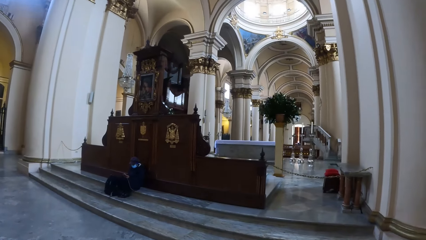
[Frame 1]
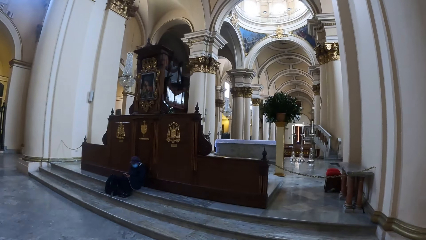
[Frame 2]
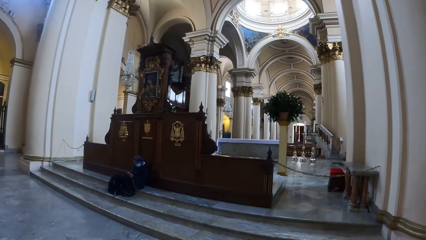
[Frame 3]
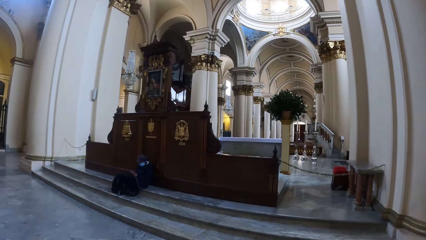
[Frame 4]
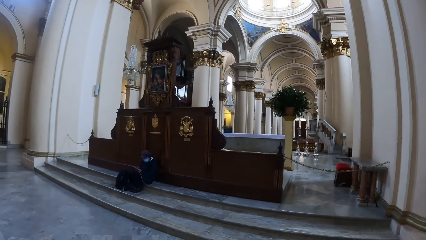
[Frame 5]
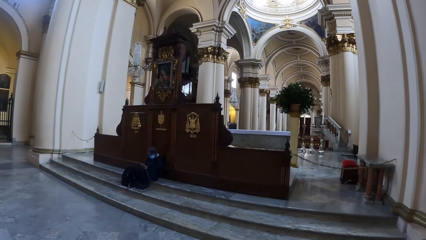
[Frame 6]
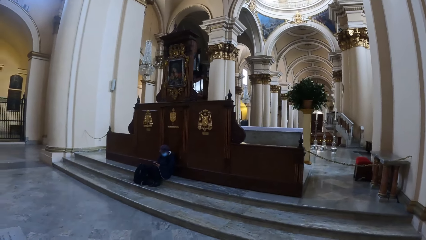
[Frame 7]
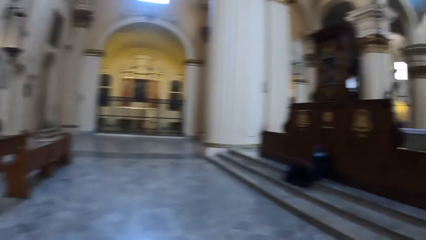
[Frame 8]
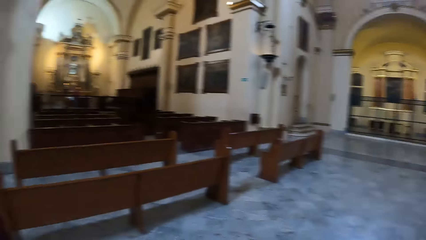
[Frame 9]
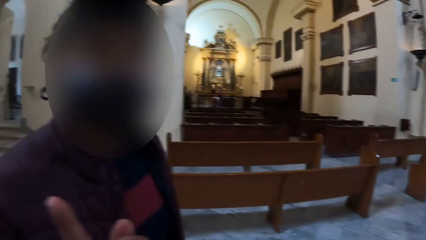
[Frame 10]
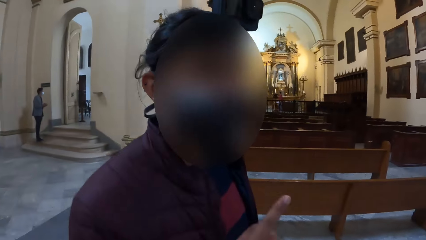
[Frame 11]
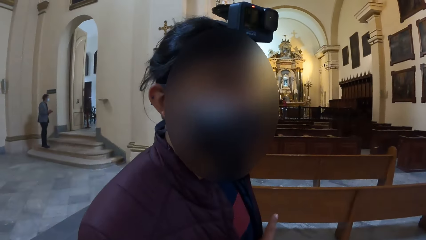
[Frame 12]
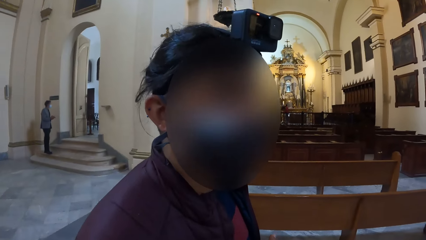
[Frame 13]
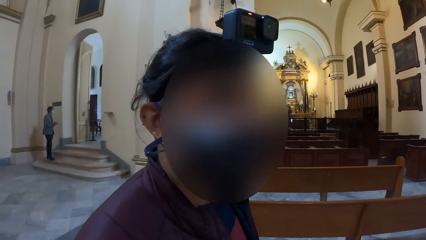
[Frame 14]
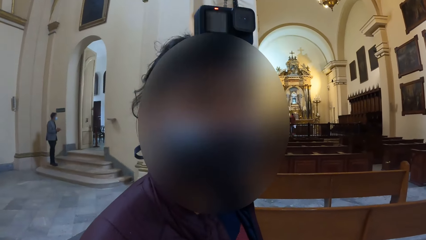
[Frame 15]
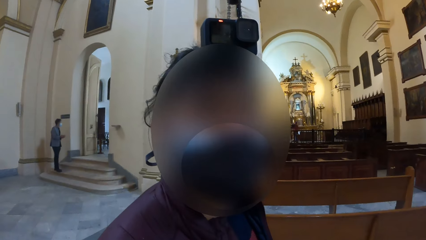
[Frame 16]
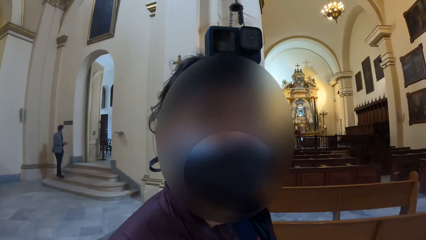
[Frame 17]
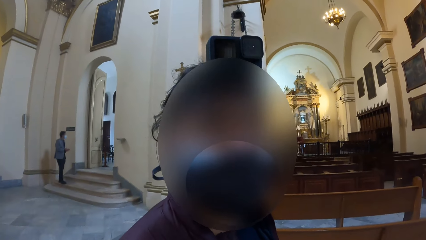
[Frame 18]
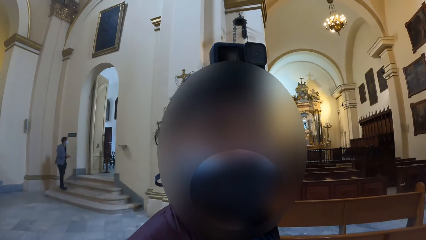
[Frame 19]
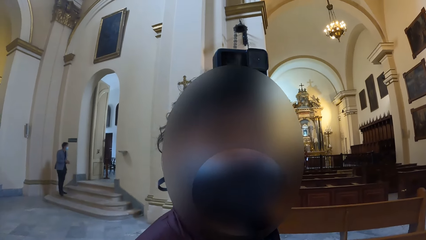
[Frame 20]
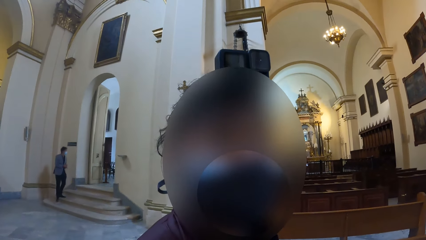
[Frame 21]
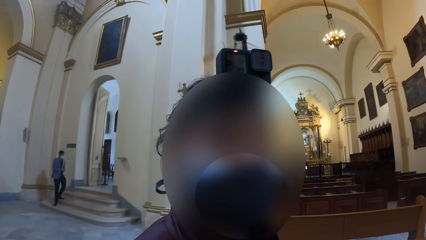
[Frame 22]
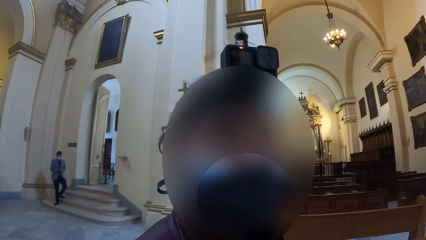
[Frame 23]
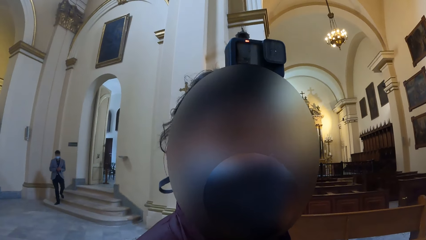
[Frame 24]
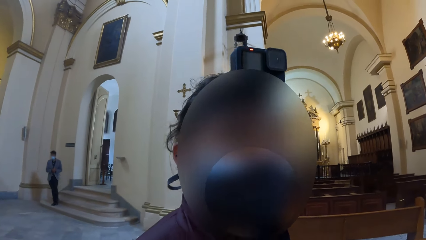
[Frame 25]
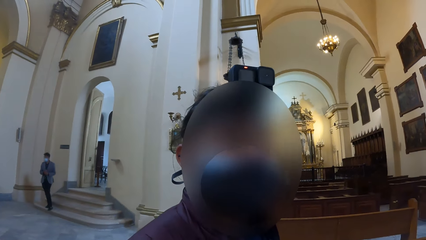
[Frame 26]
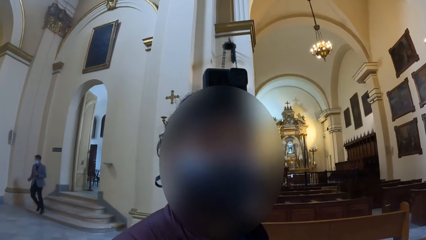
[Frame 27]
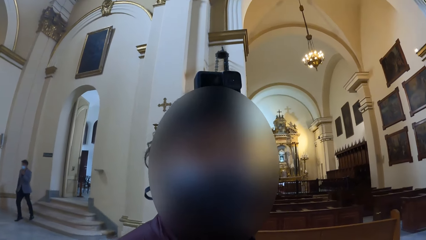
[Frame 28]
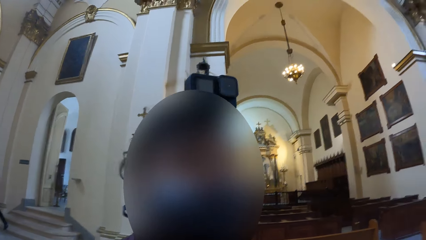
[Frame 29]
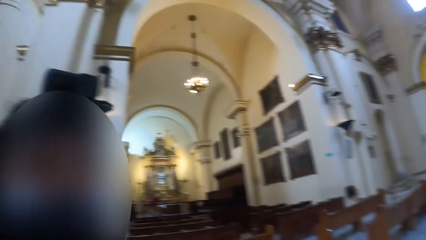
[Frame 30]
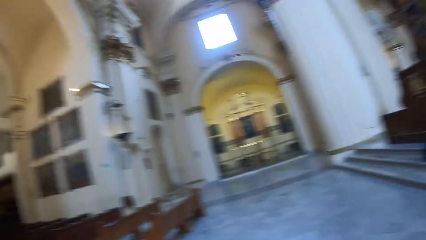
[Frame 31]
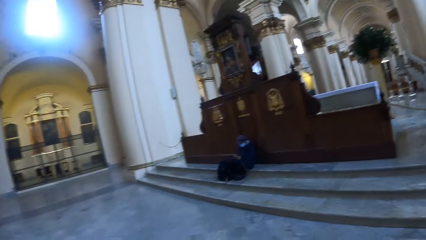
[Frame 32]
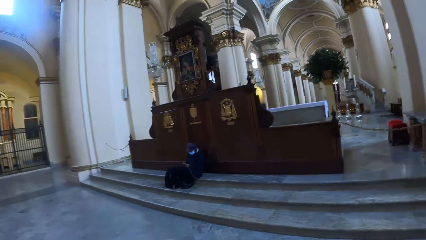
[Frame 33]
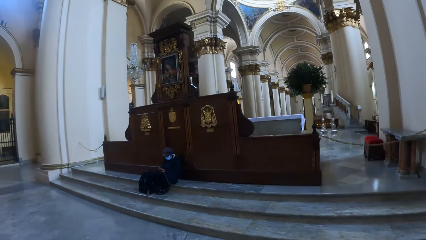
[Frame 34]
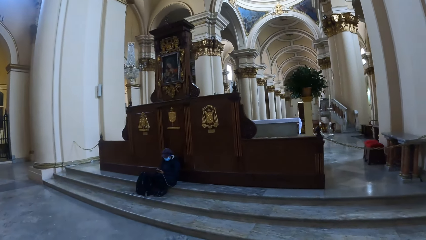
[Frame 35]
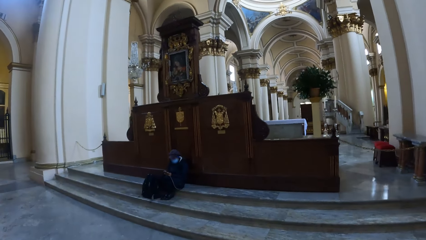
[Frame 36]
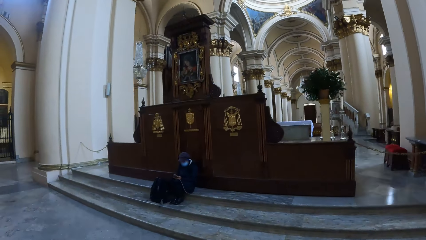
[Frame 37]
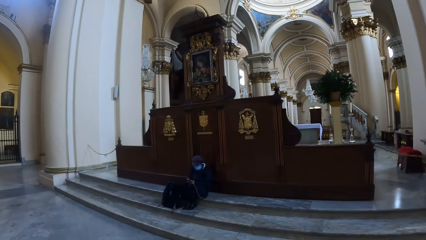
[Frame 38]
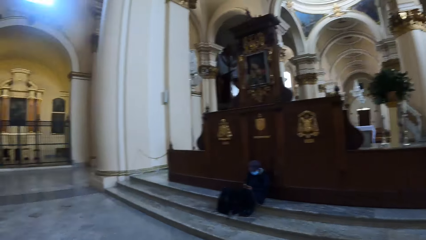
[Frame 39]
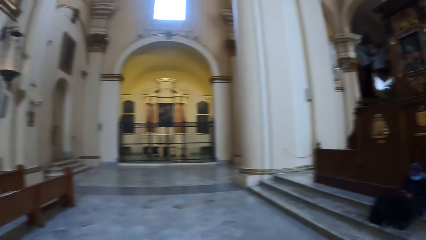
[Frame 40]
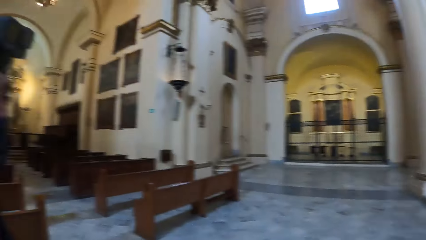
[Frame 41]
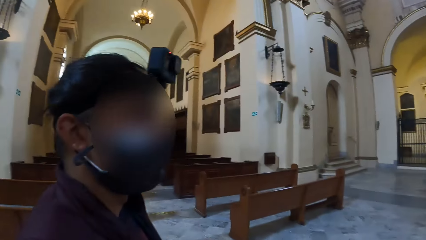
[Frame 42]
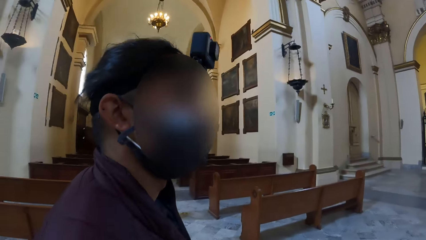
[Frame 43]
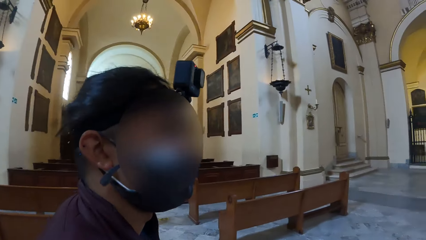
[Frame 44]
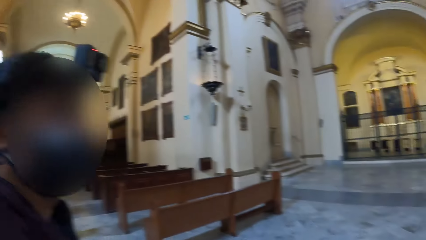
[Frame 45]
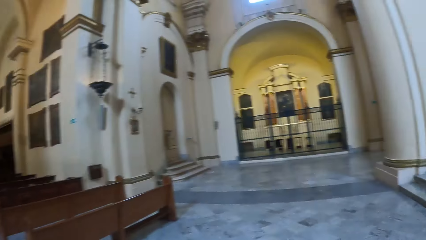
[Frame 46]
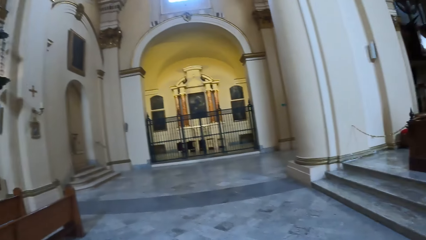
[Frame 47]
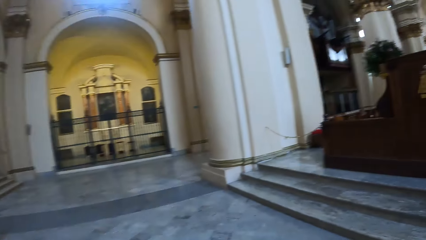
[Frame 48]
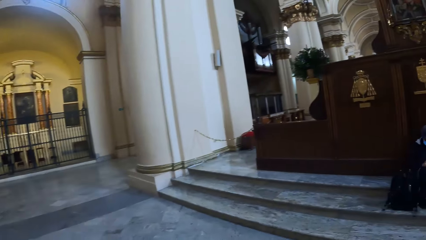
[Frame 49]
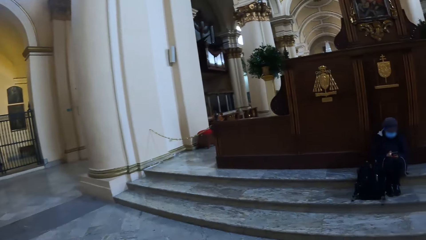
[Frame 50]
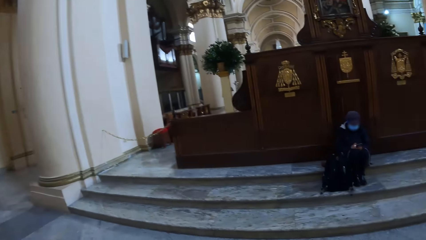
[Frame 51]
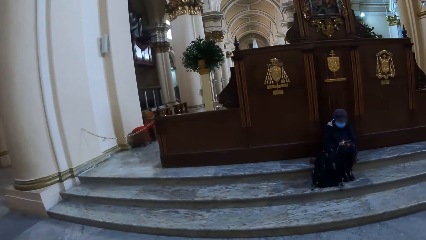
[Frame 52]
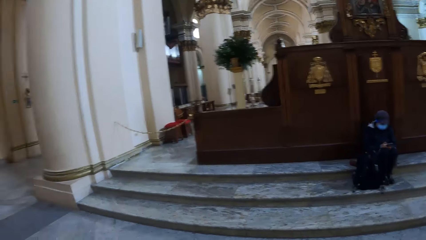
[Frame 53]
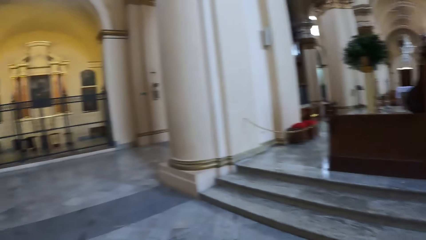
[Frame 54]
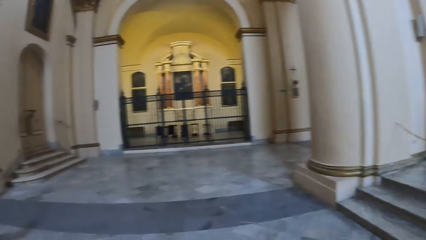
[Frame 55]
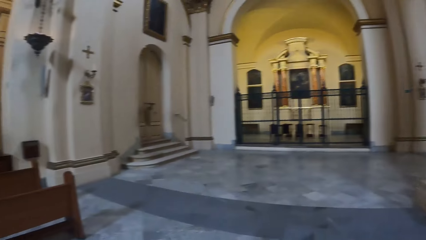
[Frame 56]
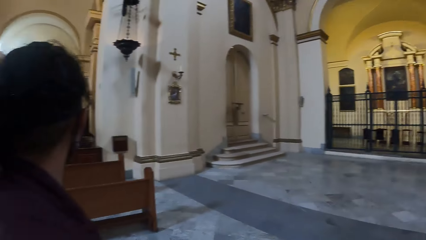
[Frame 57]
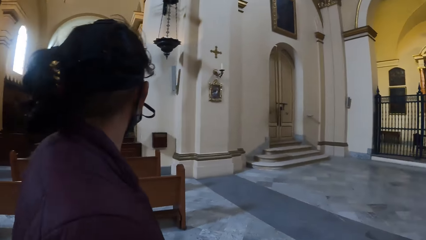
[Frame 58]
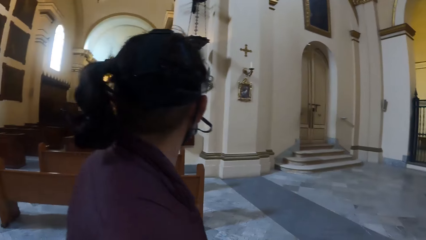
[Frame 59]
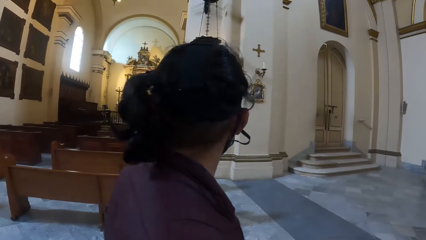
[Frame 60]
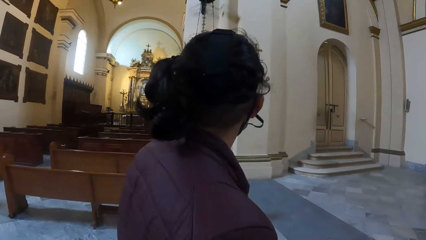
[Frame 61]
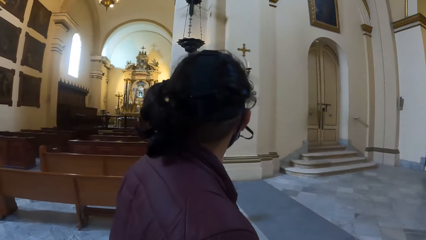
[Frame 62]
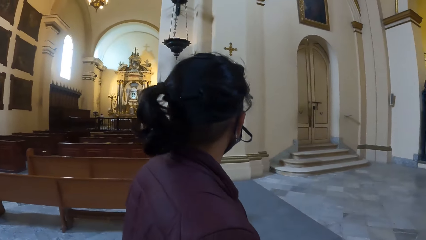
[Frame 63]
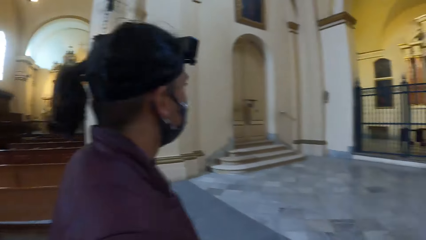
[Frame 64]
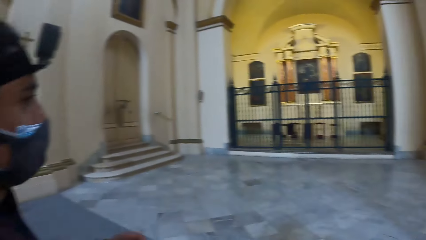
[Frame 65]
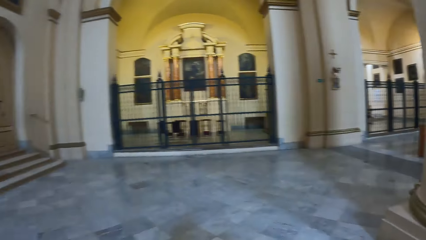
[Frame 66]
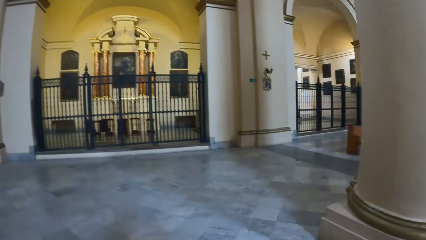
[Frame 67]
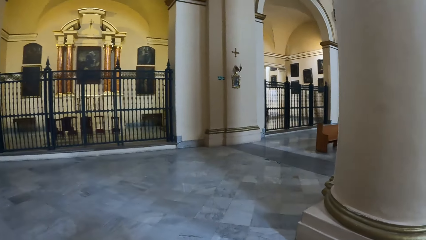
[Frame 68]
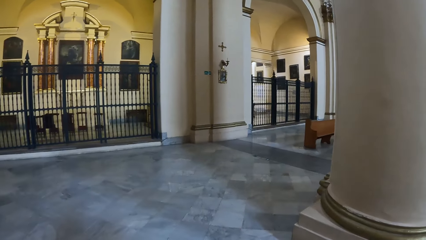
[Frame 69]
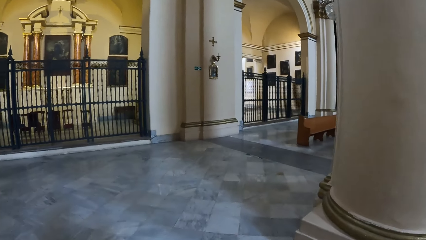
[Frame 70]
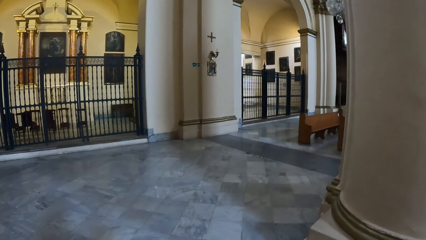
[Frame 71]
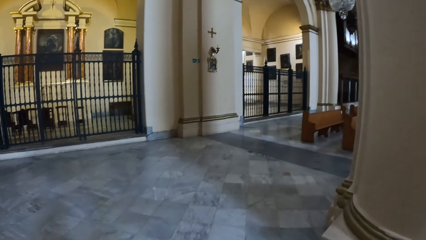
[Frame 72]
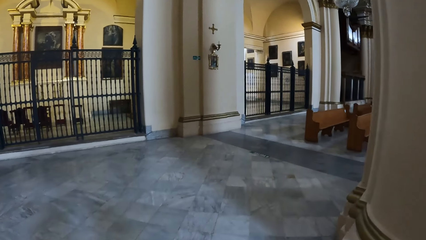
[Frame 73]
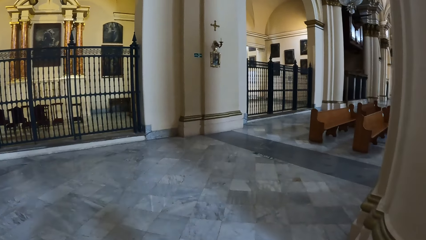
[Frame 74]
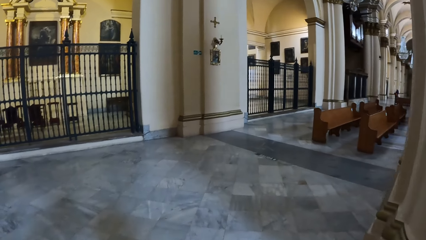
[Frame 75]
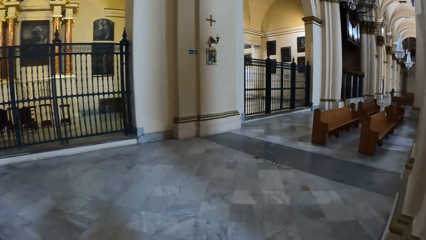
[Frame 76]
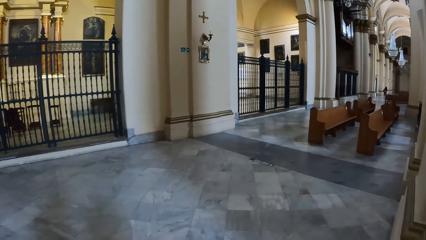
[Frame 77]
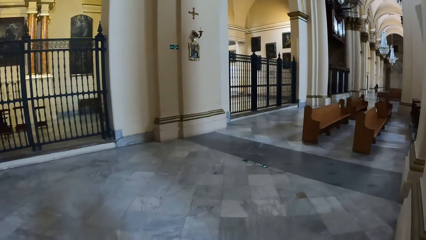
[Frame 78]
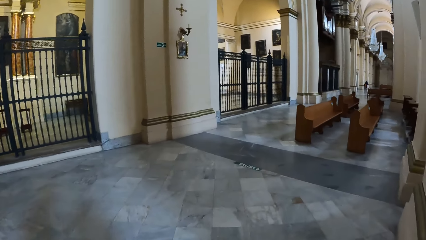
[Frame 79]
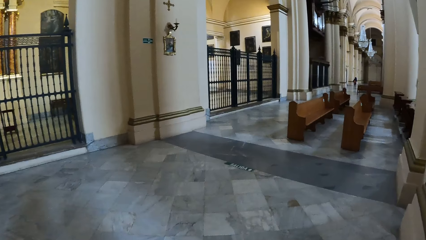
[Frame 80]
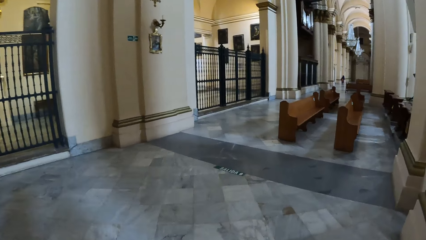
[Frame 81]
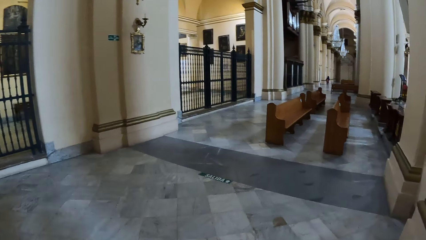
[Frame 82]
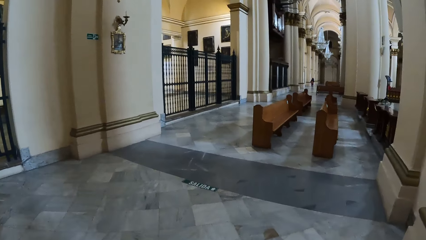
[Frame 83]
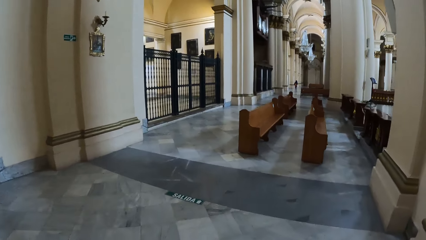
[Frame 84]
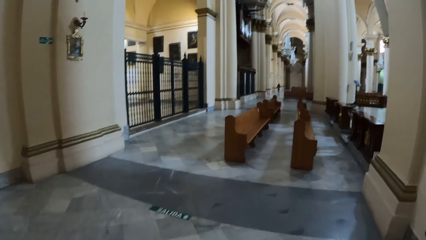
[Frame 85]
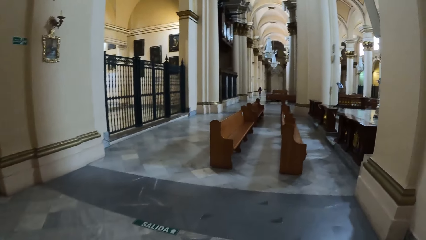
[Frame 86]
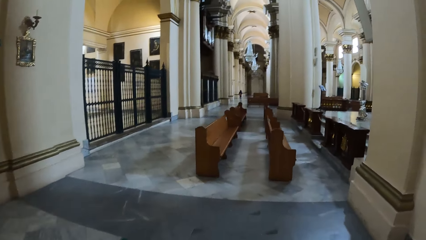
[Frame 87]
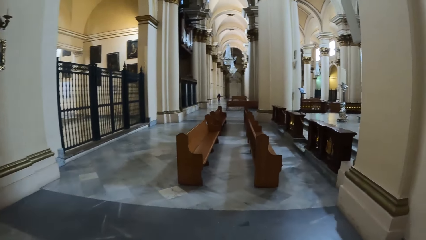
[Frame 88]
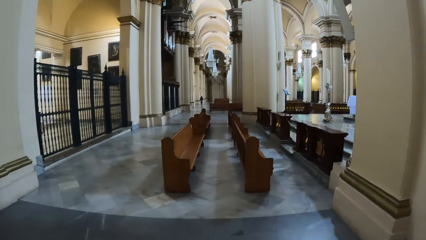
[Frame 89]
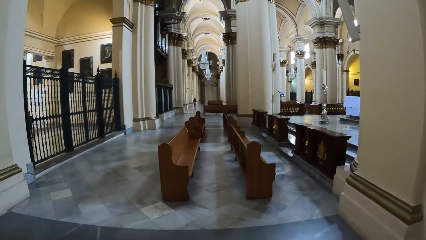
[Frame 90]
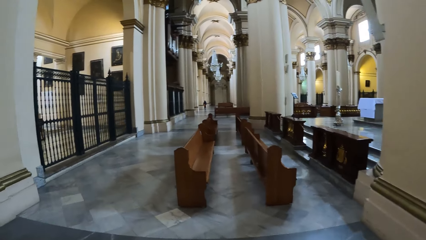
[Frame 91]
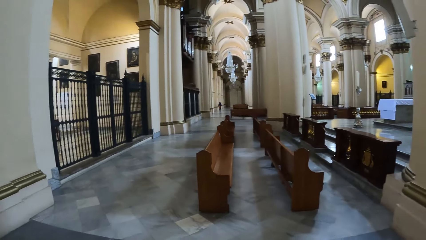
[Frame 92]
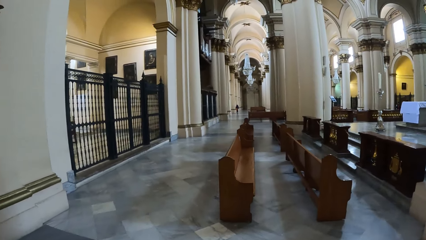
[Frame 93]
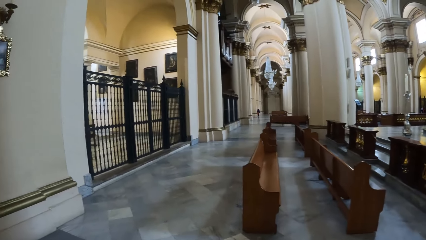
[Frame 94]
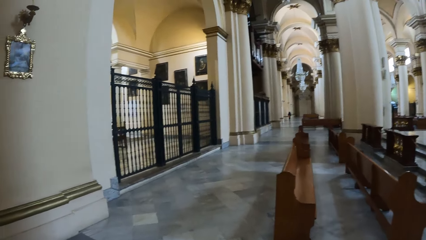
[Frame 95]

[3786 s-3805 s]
The camera wearer looks at a man. The man gestures. The camera wearer talks to the man. The man walks around. The camera wearer walks around. They look around the room with the man. They look right, look forward, turn right, and walk forward.
